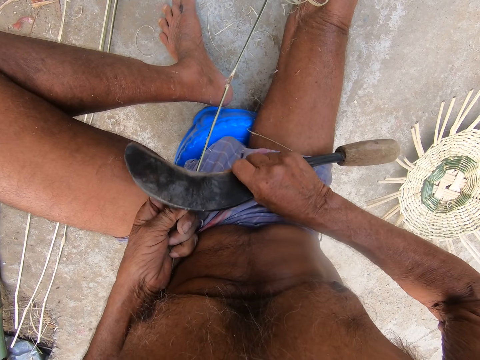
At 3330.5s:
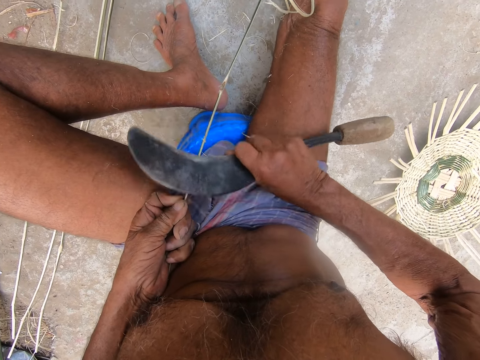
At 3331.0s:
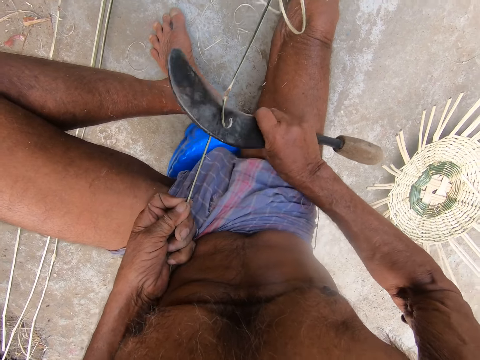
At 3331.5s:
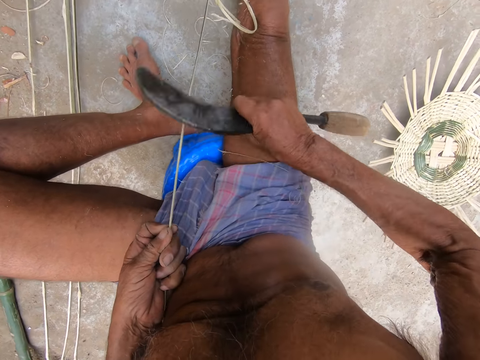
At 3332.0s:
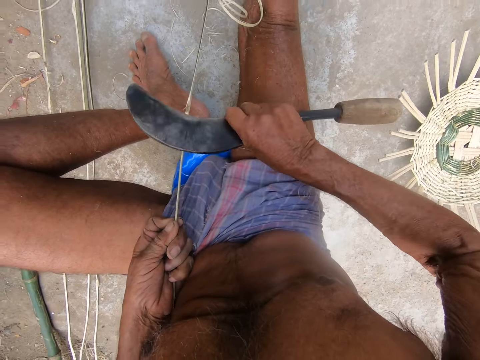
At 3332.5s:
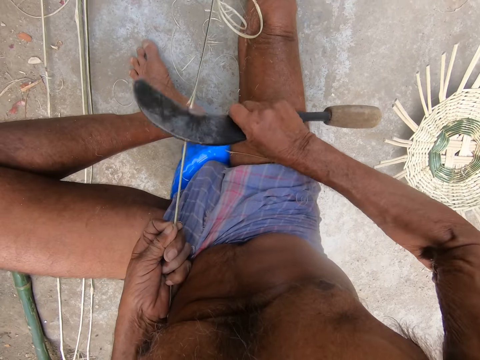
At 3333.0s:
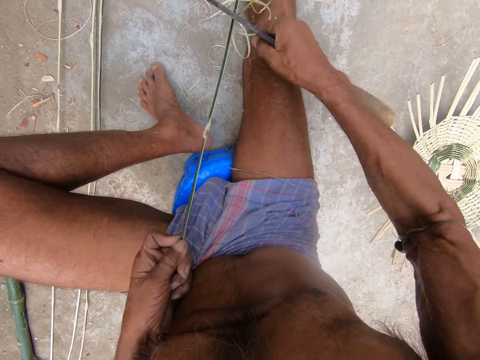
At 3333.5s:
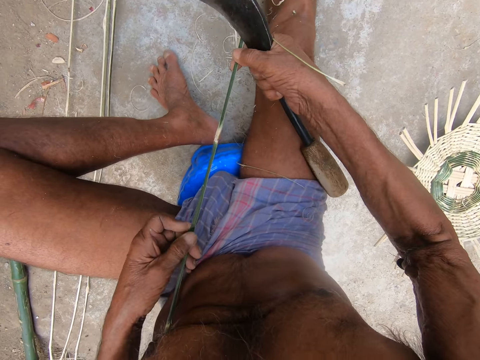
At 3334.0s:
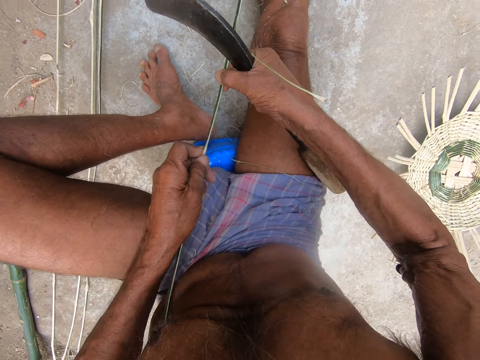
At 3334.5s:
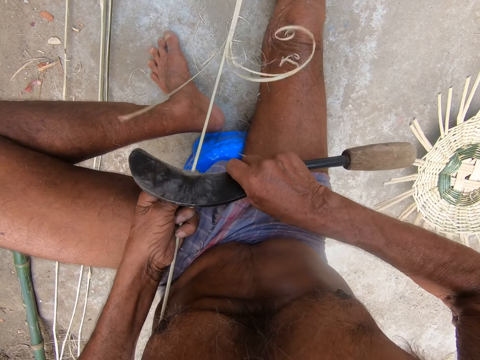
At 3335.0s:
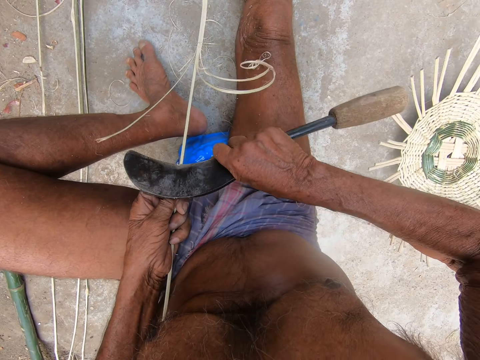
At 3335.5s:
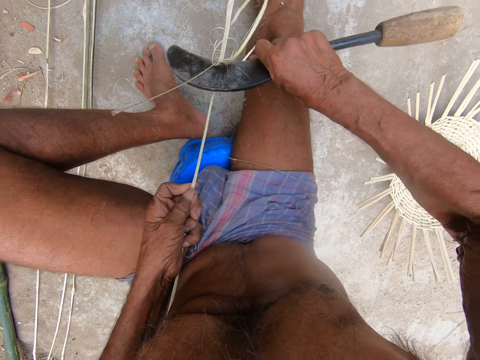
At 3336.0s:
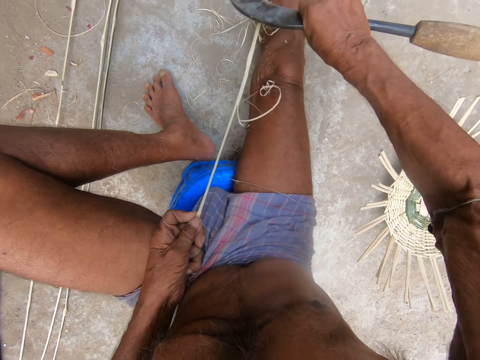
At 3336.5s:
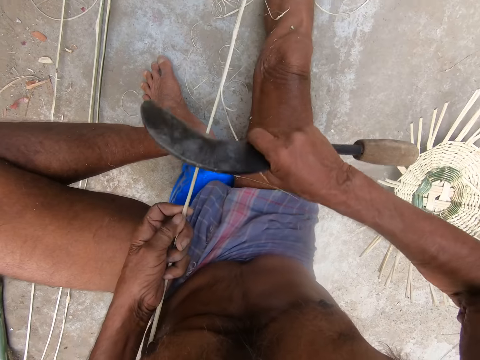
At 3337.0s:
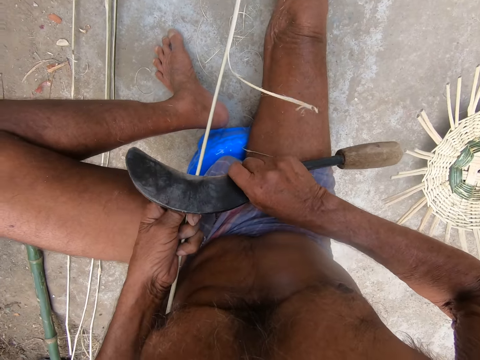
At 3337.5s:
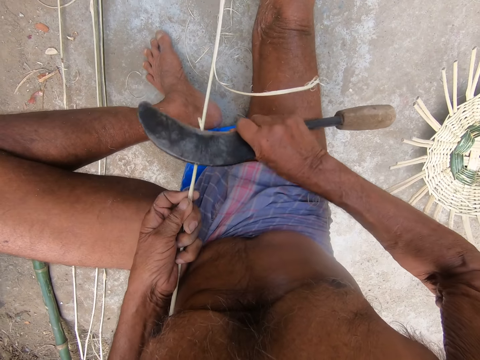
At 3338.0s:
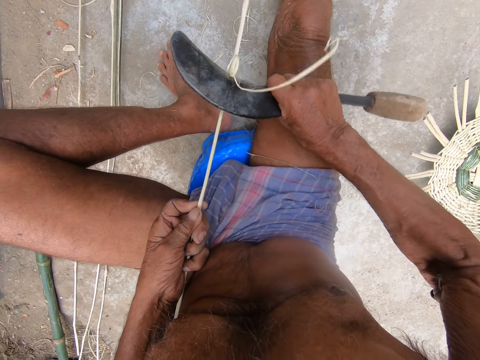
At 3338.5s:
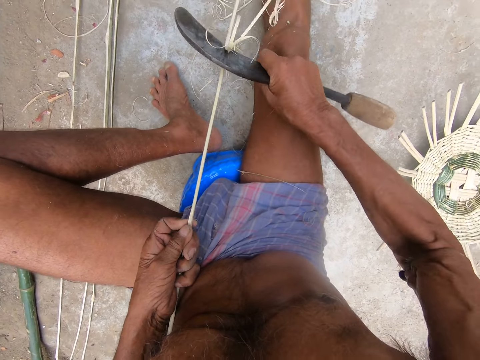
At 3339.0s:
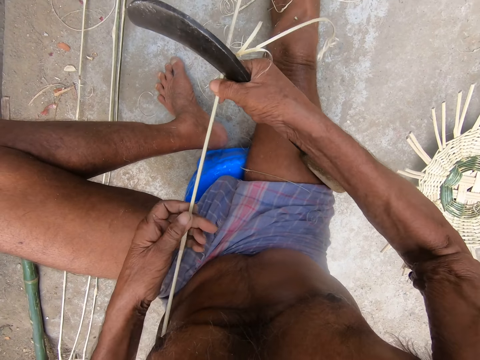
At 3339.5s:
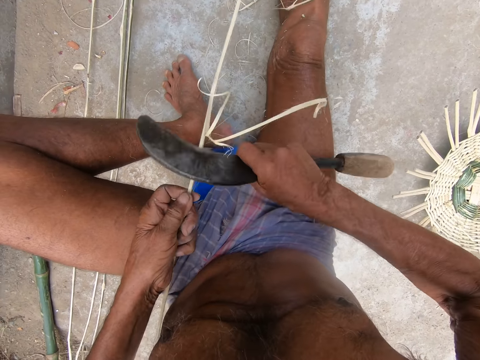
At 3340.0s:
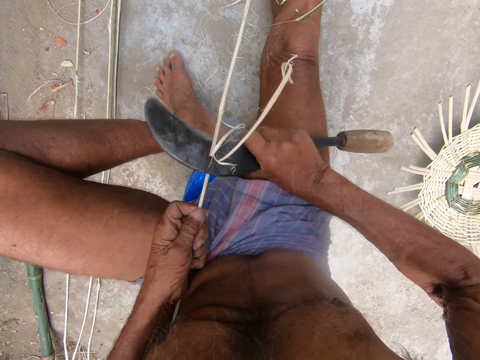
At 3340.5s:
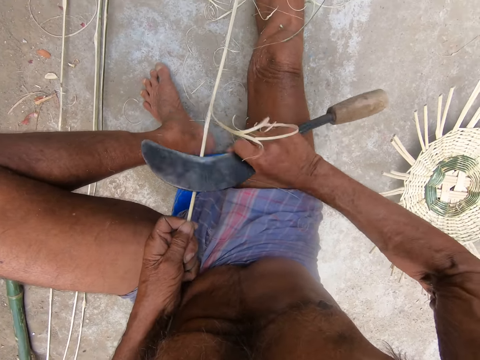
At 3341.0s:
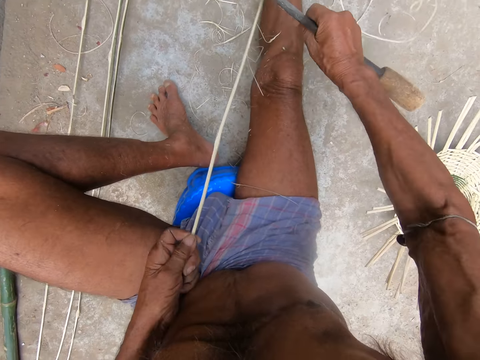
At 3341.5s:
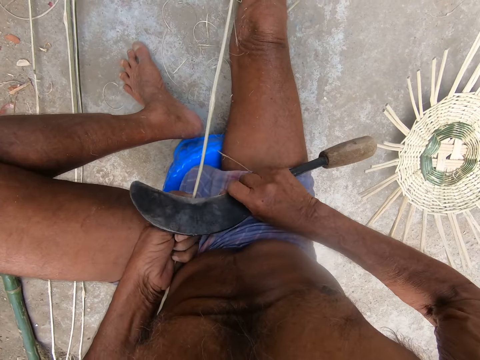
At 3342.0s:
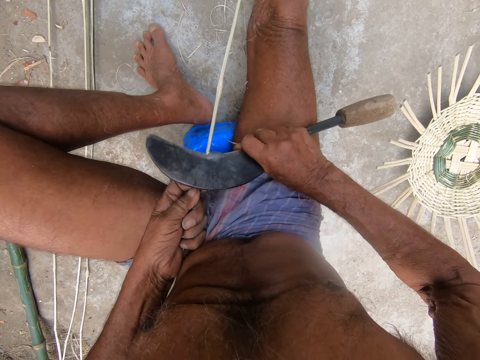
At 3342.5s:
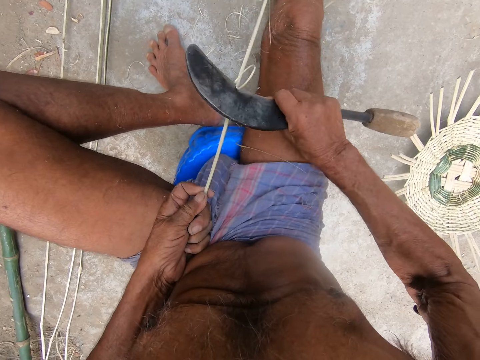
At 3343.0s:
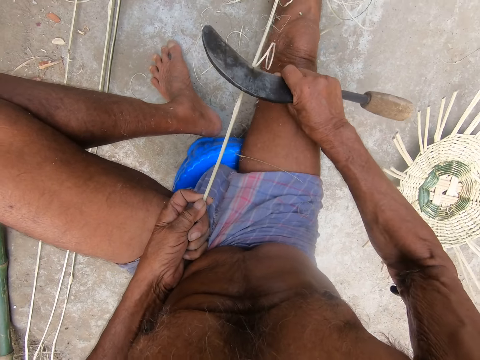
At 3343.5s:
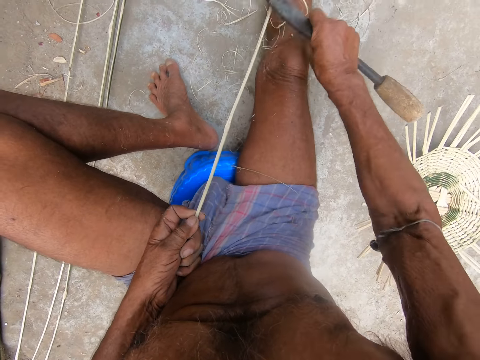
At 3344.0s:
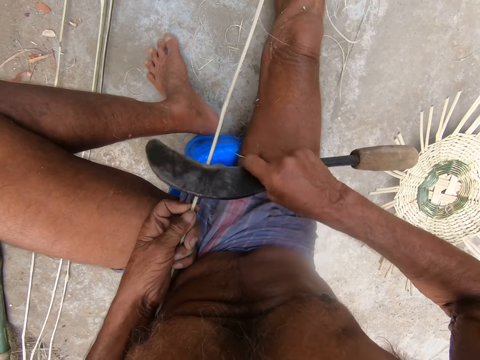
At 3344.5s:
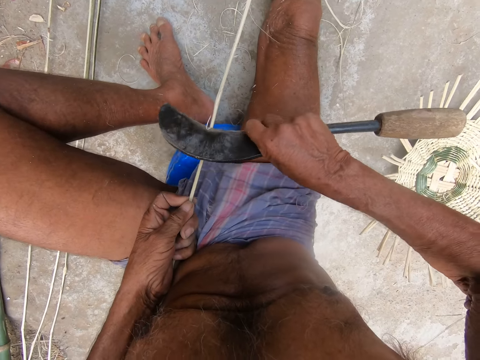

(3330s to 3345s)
The camera wearer holds the bamboo strip with both hands. He turns the stick with the left hand. He peels the bamboo strip in his left hand with the kukri knife in his right hand. He holds the bamboo strip with both hands, moves the stick with both hands, and peels the bamboo strip in his left hand with the kukri knife in his right hand.

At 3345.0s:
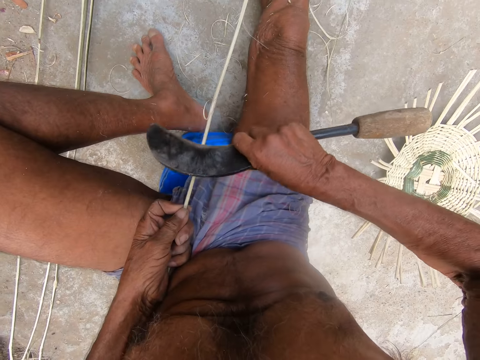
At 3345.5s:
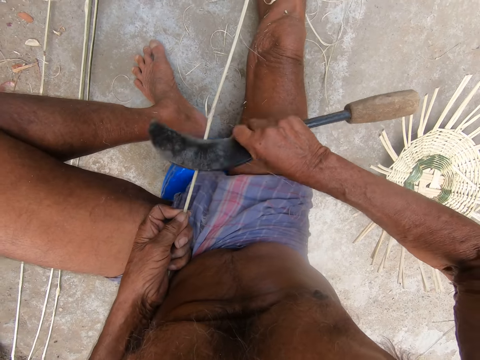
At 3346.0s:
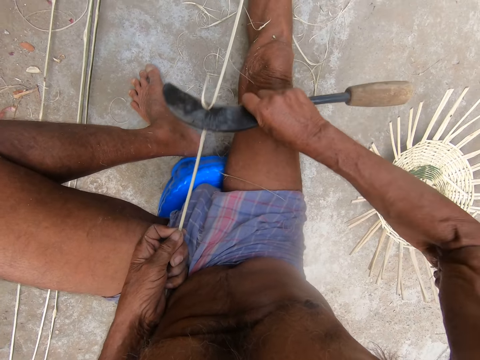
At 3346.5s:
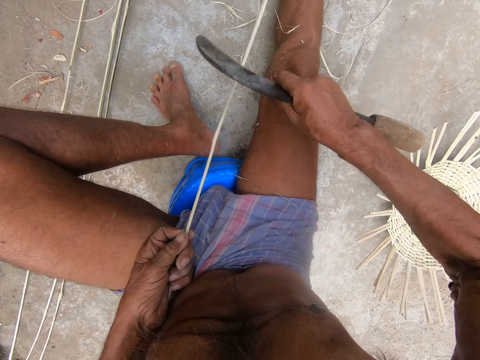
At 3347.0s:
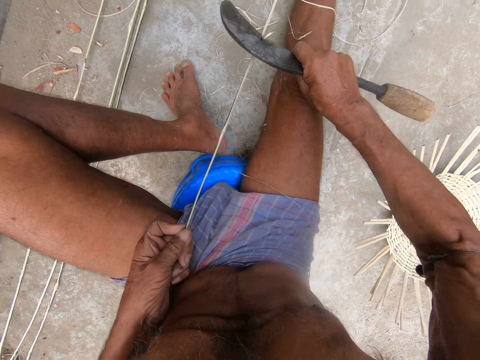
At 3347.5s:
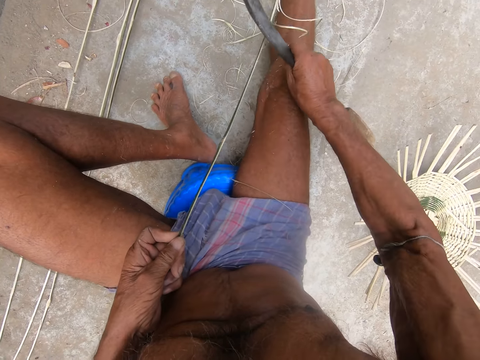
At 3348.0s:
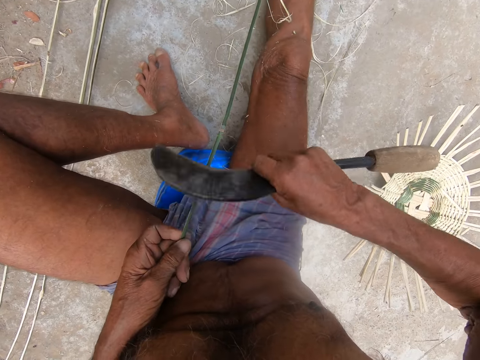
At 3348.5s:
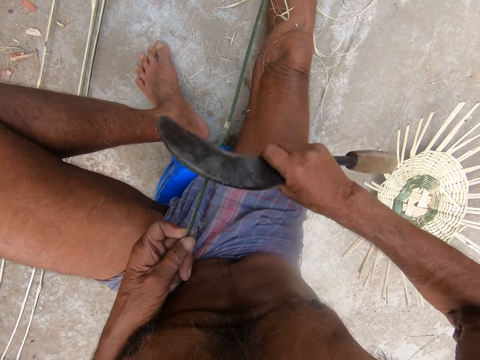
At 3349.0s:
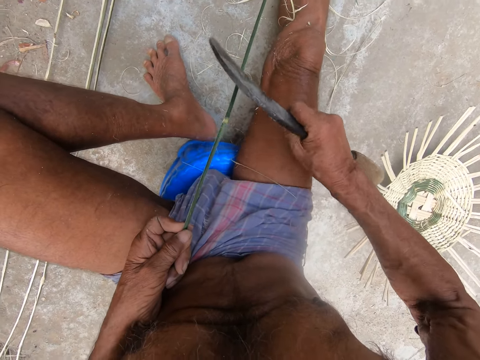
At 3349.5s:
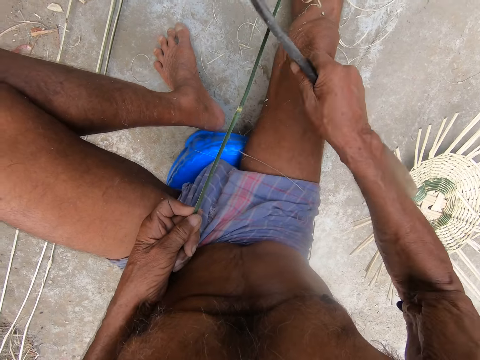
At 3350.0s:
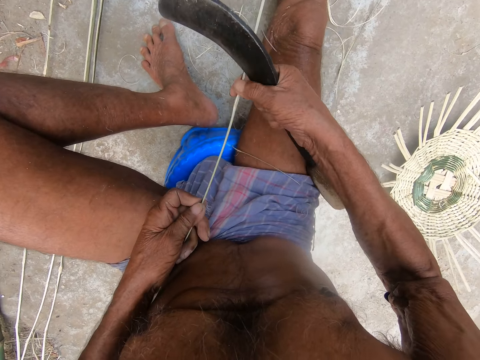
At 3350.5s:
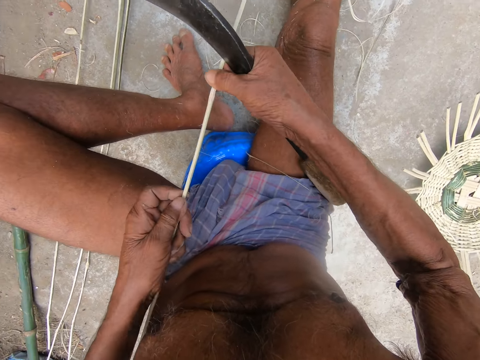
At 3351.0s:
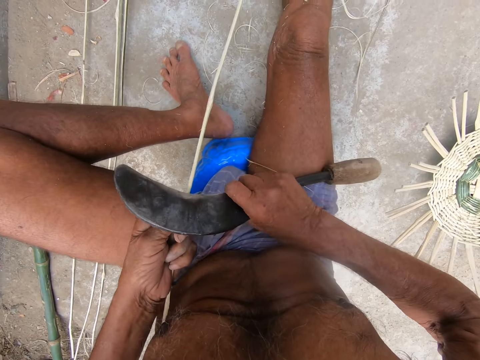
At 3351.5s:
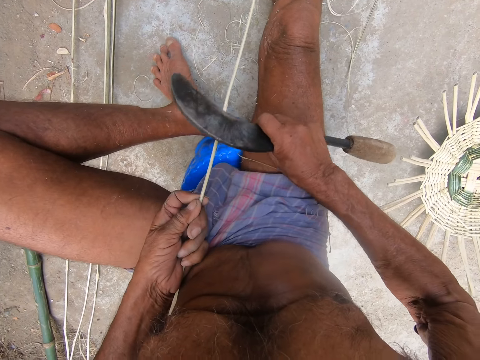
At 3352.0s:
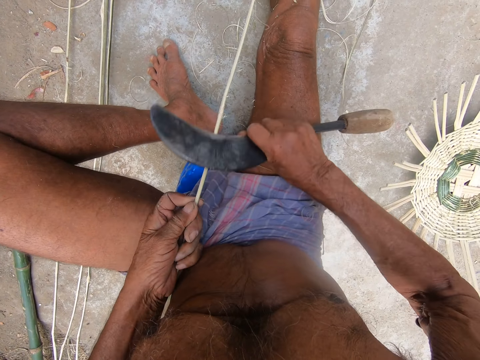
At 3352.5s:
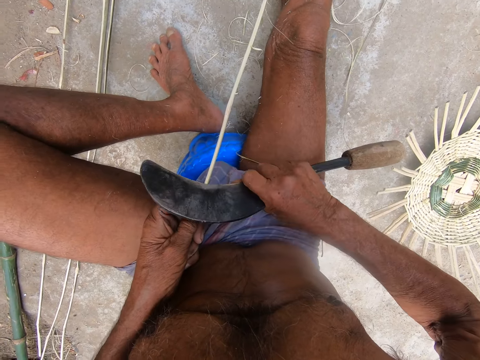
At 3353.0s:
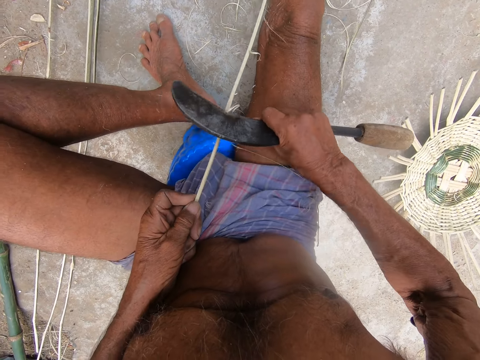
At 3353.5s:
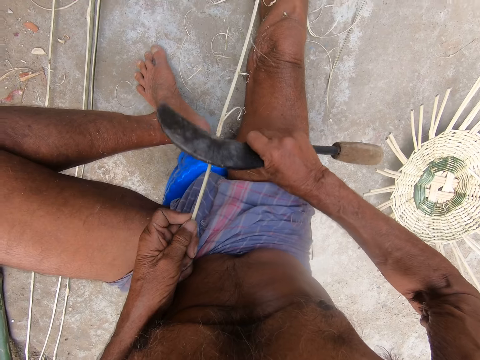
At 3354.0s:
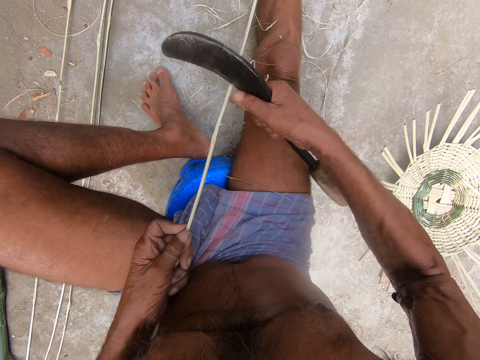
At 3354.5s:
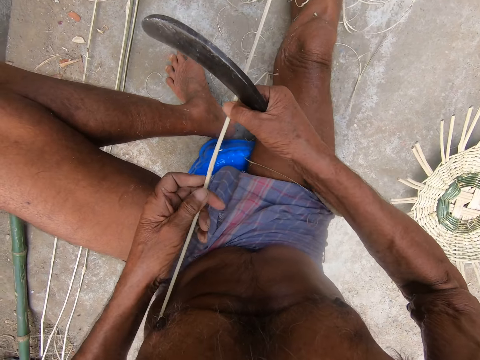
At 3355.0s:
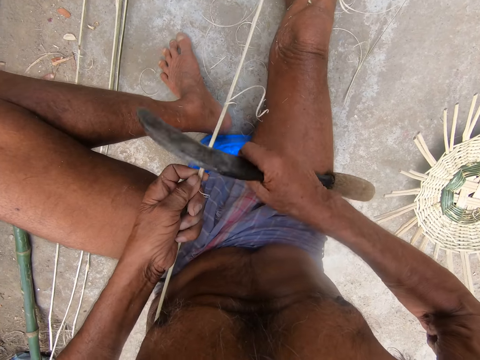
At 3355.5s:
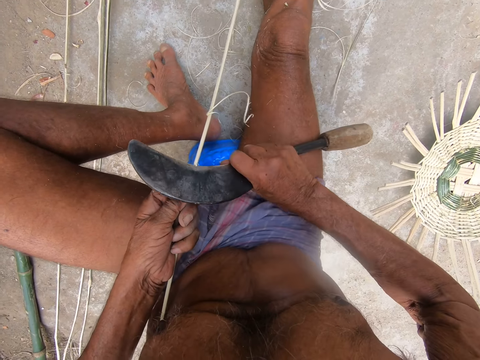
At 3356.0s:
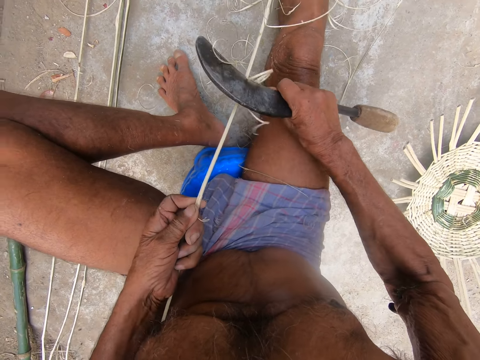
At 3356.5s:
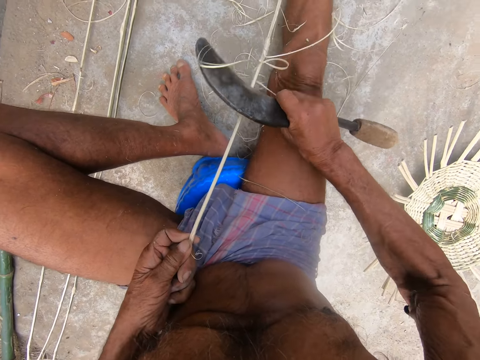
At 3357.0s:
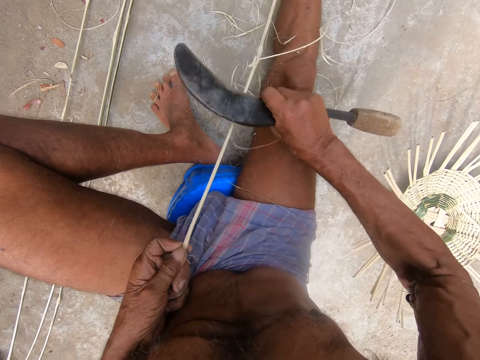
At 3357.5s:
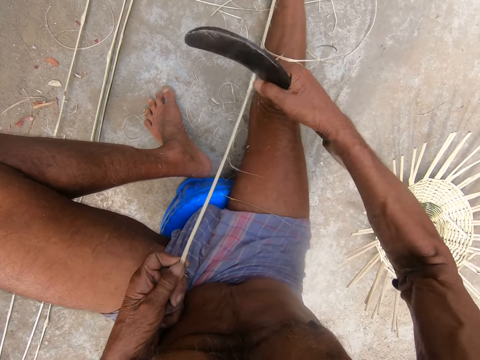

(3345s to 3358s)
The camera wearer moves the stick with both hands and peels the stick with a slasher. He holds the bamboo strip with both hands. He moves the stick with both hands. He peels the bamboo strip in his left hand with the kukri knife in his right hand.
